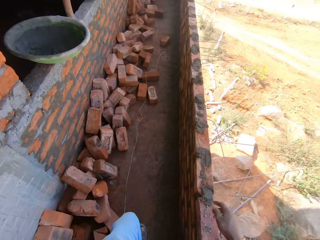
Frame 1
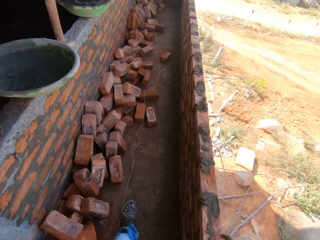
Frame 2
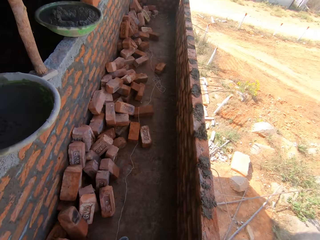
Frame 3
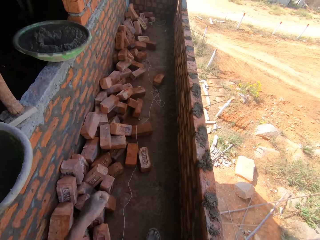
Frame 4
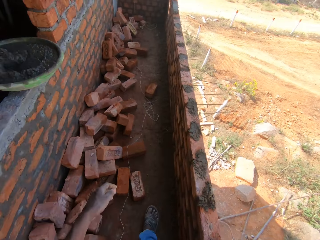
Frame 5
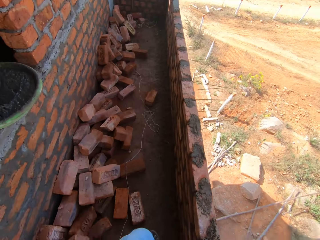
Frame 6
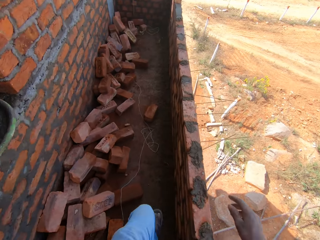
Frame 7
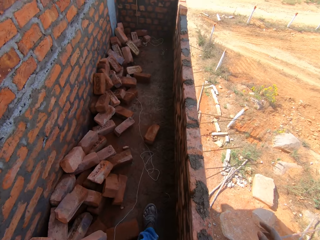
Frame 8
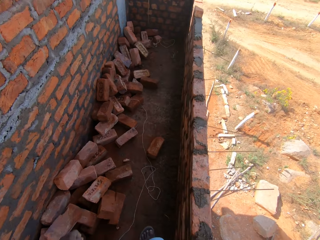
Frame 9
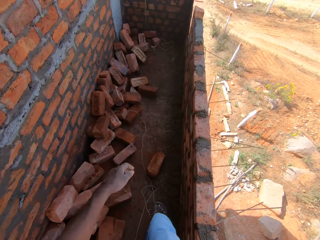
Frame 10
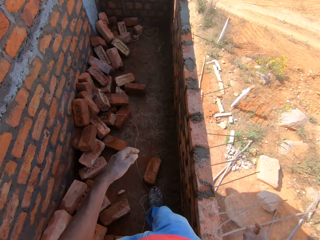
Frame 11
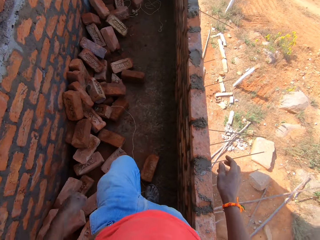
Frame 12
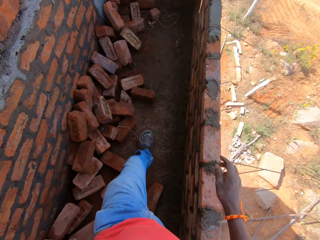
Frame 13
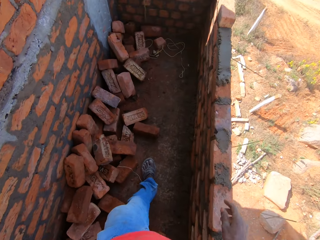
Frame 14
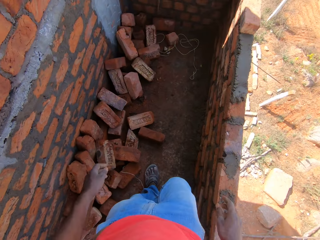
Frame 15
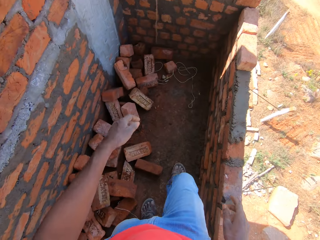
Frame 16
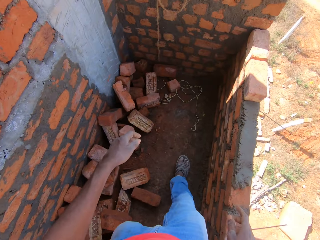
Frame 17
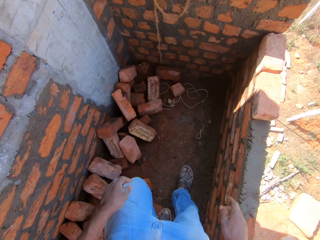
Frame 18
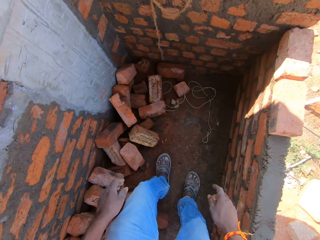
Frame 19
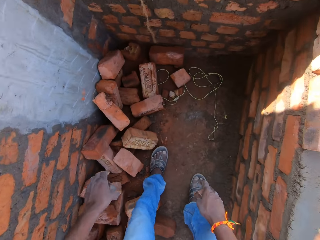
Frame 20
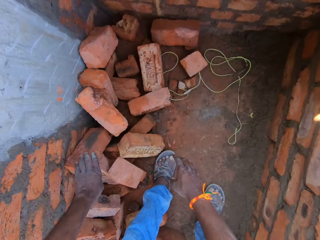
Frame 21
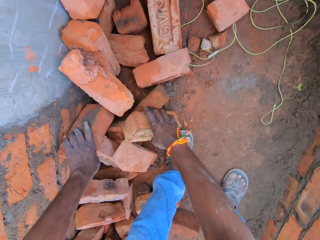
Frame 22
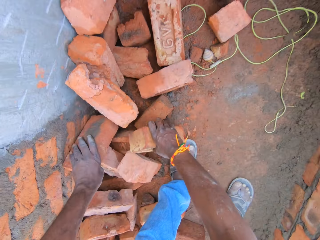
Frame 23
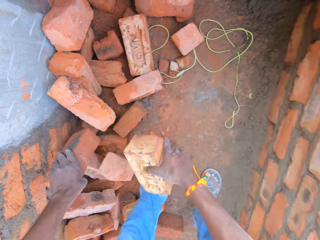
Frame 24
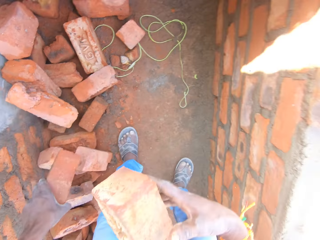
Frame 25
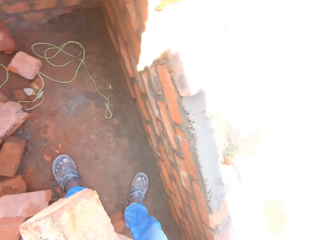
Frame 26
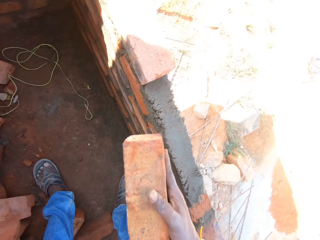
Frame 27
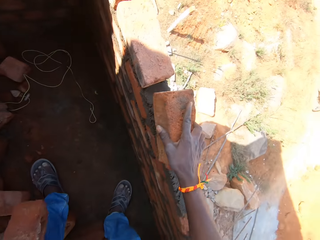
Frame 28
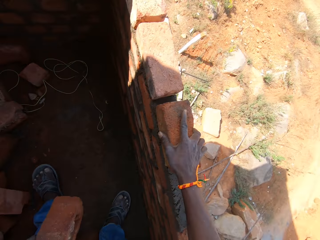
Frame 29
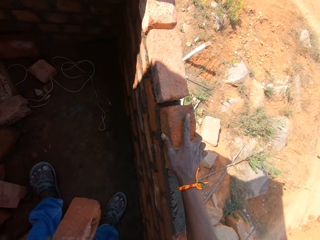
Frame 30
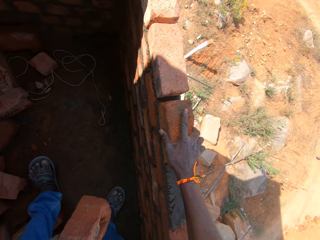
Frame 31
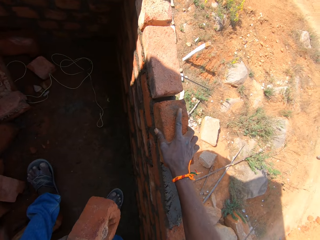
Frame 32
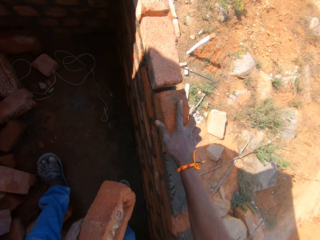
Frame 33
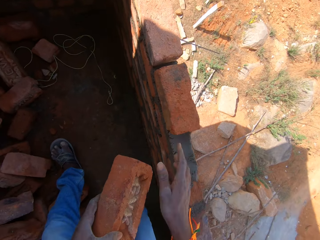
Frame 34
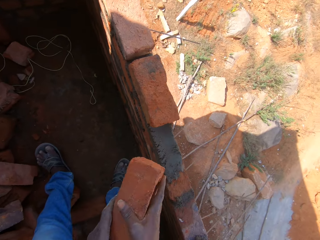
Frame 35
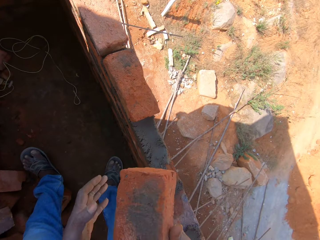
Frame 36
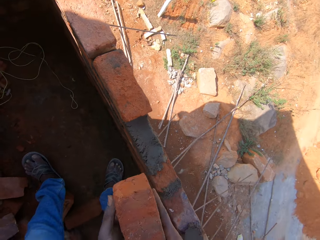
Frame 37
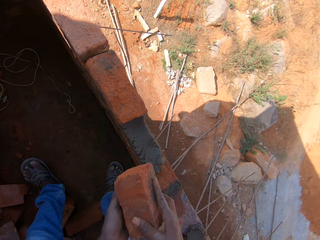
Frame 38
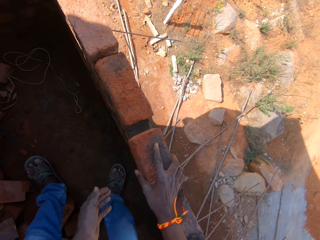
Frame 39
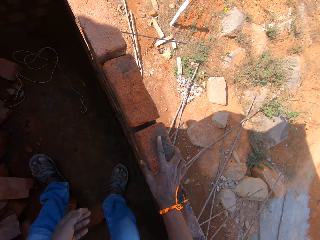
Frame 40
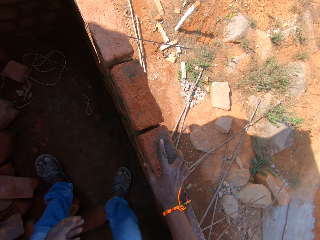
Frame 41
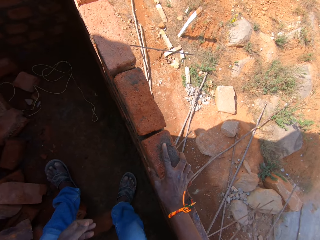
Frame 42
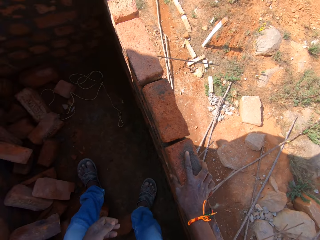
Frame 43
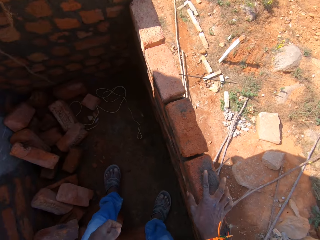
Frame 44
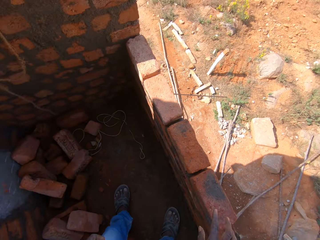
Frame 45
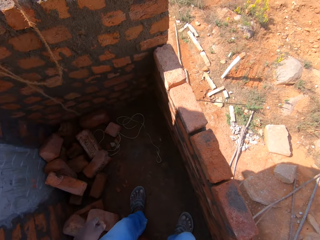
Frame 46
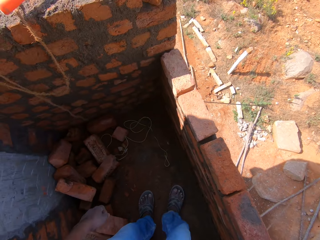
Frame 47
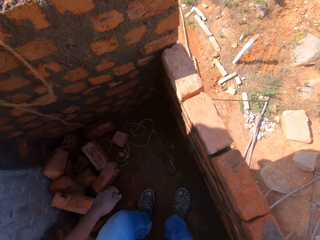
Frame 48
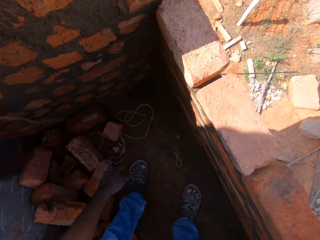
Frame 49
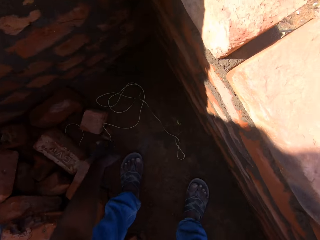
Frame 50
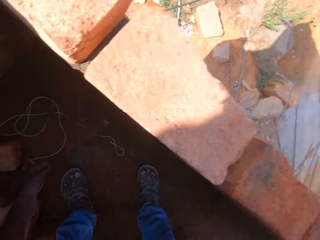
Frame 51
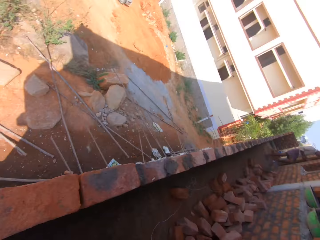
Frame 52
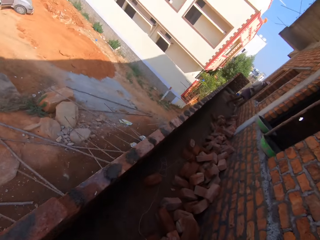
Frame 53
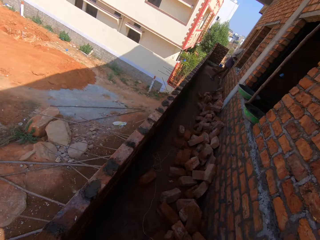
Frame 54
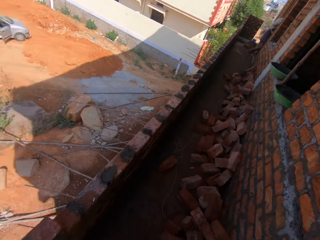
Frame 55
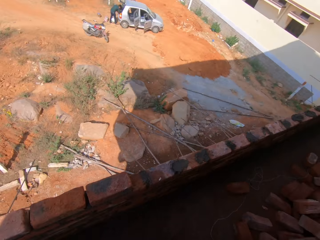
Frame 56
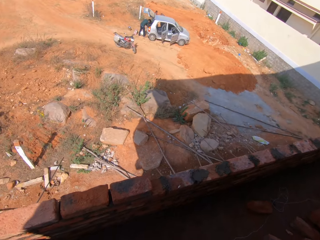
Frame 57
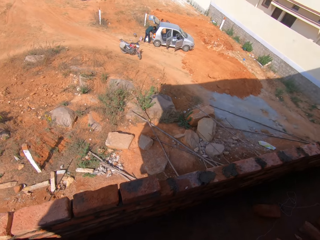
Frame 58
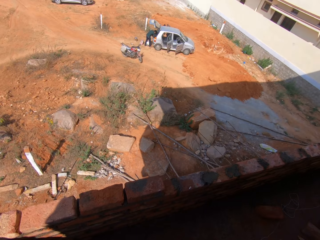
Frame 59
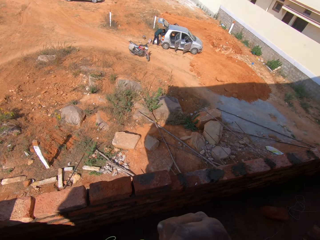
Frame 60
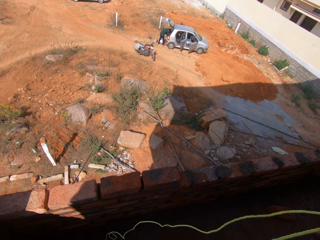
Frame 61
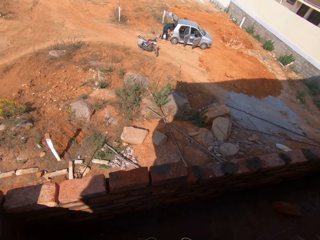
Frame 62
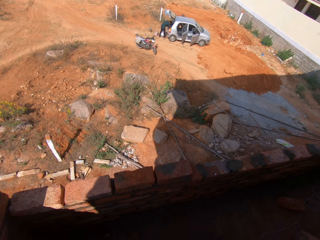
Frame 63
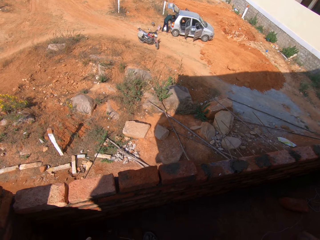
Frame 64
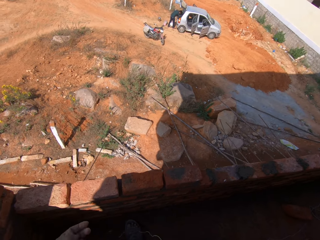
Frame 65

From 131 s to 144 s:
The camera wearer picks some bricks. They arrange the bricks on the other bricks. They pick a string.

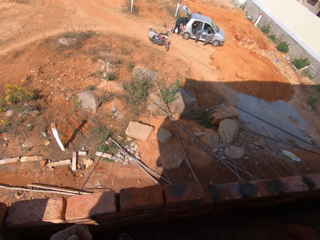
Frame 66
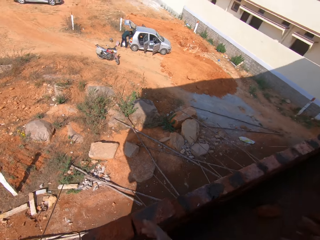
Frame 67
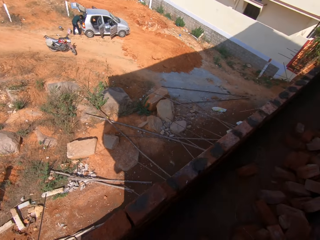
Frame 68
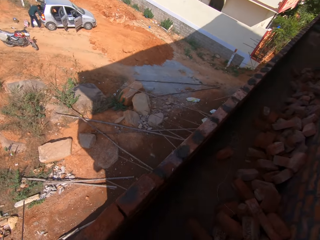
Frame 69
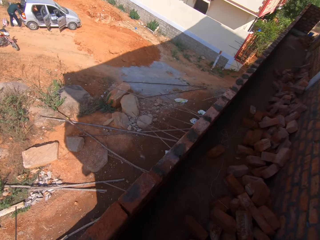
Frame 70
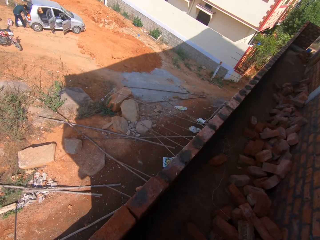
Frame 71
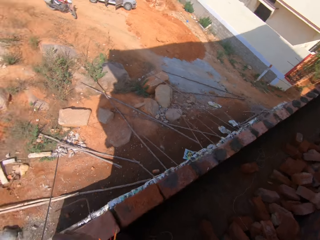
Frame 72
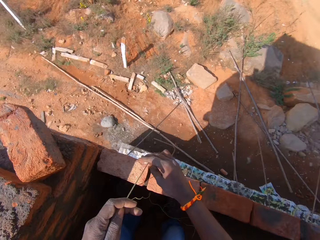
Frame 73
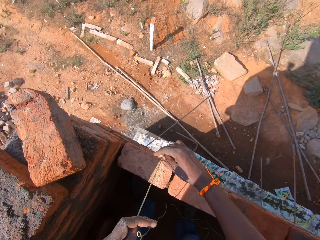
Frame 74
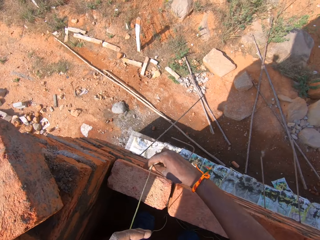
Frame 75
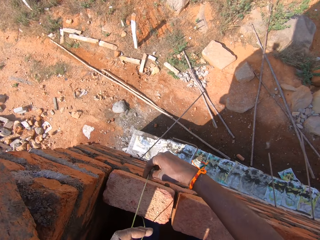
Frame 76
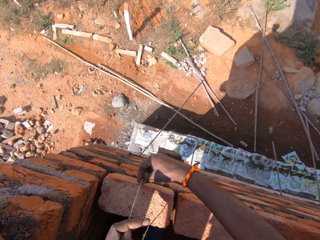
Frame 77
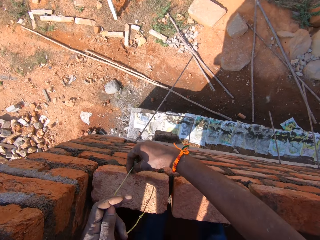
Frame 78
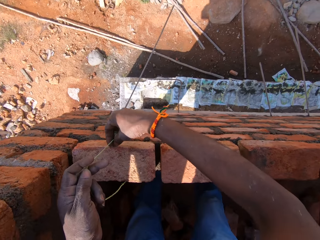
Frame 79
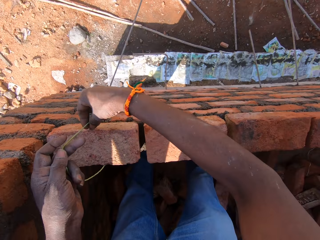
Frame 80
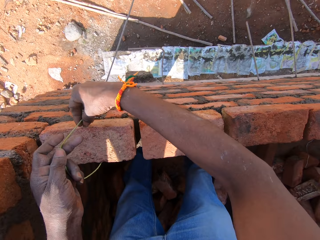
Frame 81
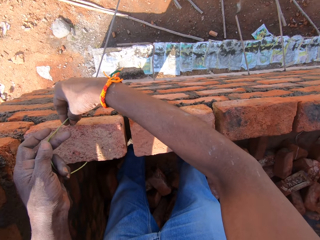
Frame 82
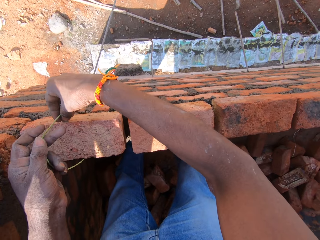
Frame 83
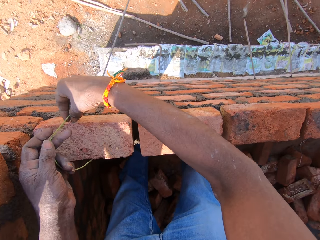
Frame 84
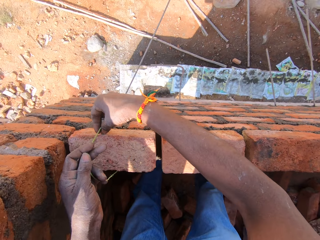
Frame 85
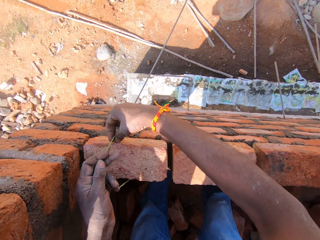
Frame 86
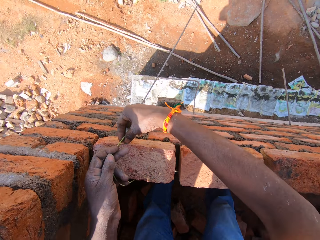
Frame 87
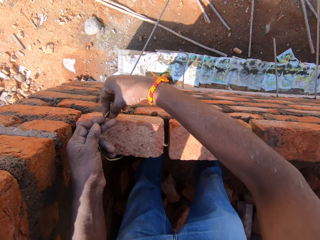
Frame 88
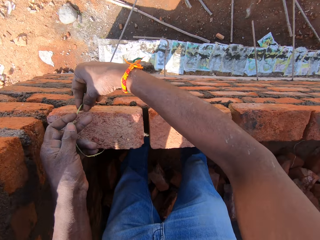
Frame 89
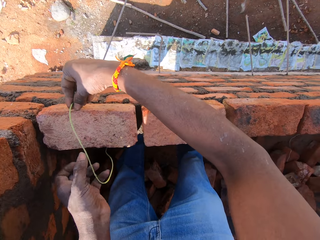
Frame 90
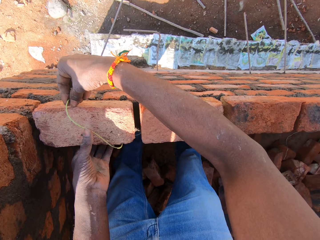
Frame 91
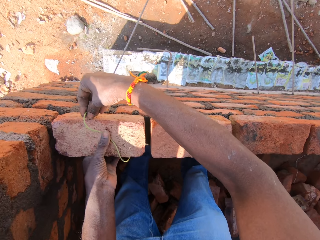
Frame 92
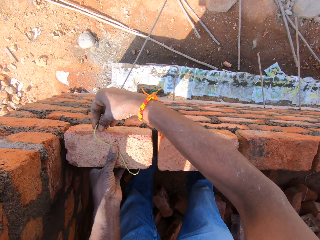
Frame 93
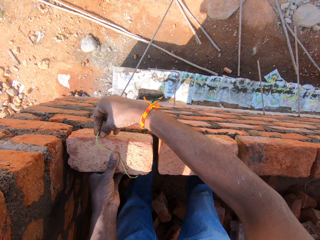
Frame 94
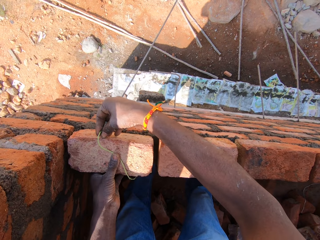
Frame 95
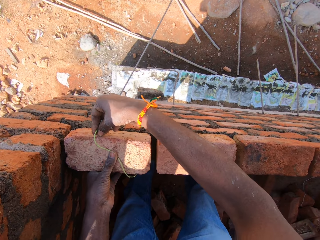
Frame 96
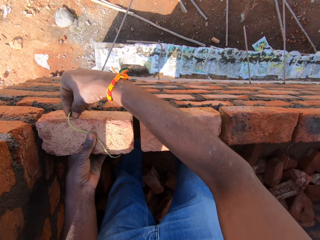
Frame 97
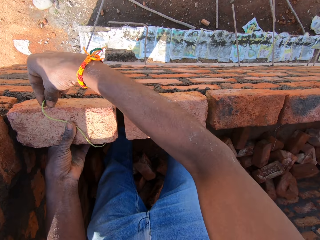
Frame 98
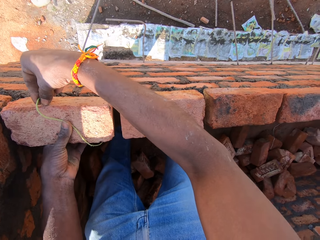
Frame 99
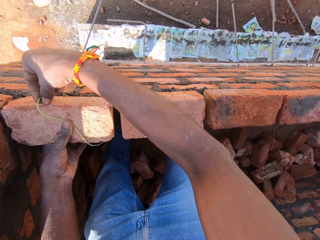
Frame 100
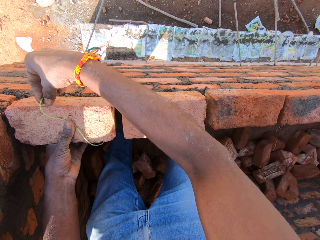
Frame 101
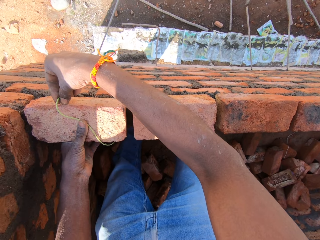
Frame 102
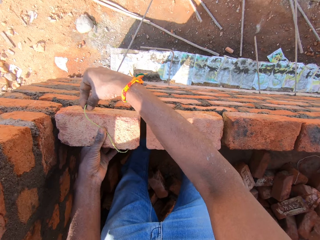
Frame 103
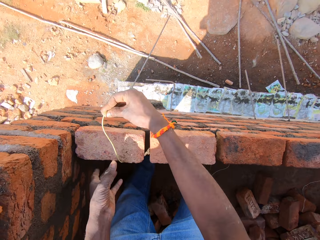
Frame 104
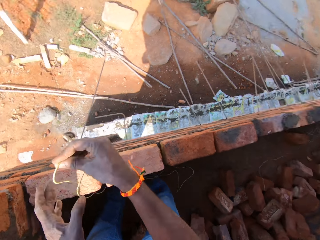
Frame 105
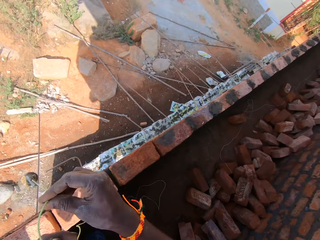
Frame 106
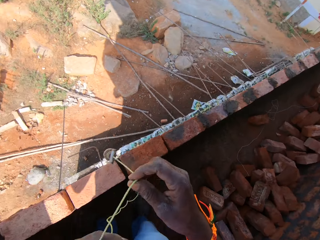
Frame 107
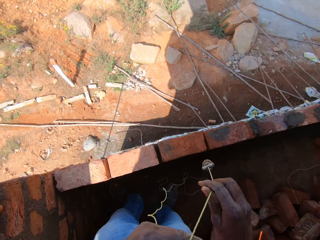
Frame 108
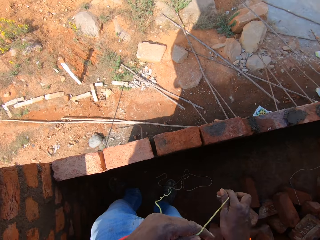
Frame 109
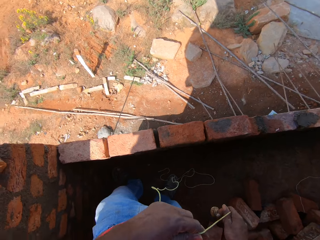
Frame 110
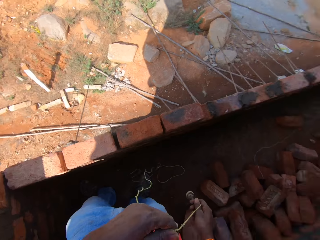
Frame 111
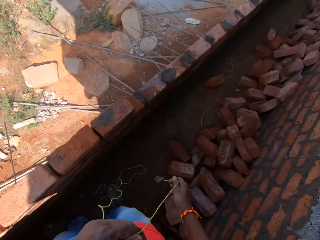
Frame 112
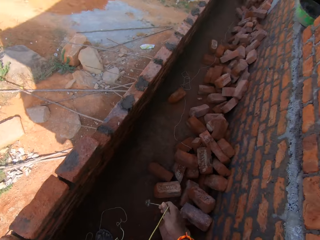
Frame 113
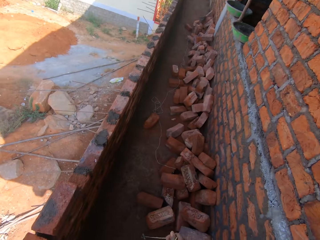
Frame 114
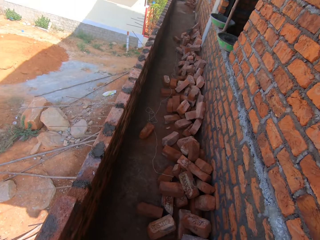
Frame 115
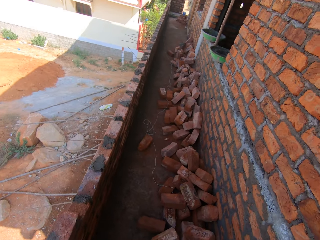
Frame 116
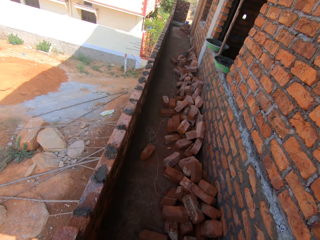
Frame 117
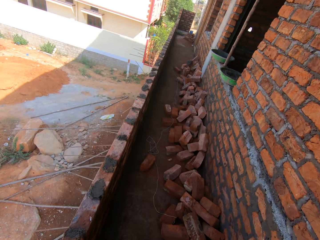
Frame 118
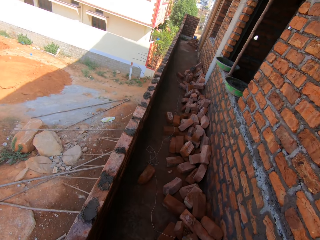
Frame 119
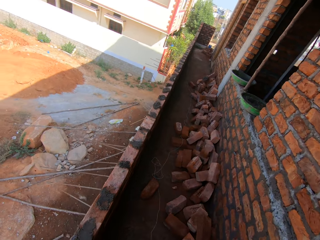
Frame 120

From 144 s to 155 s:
The camera wearer measures the brick with the string. They drop the string.
